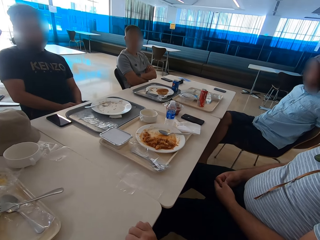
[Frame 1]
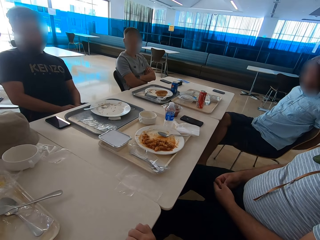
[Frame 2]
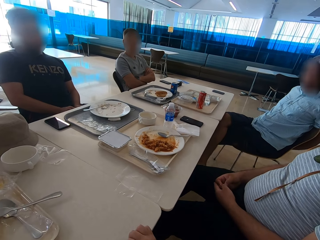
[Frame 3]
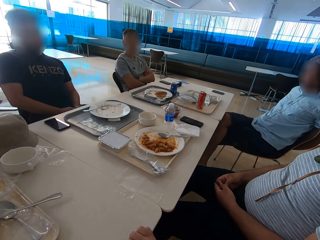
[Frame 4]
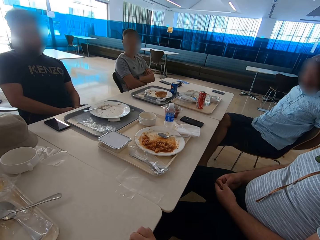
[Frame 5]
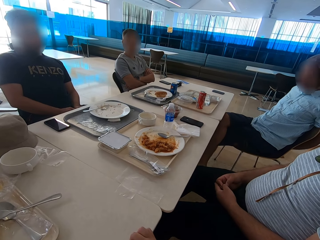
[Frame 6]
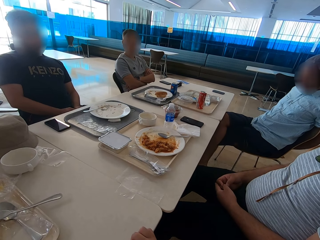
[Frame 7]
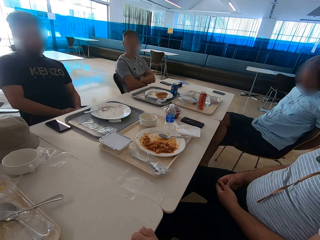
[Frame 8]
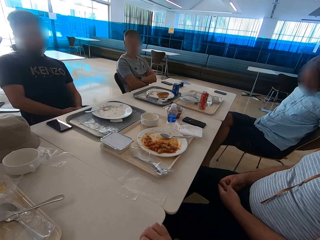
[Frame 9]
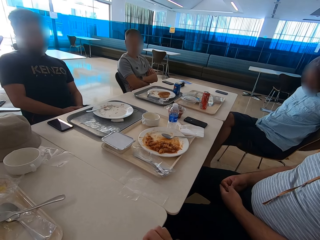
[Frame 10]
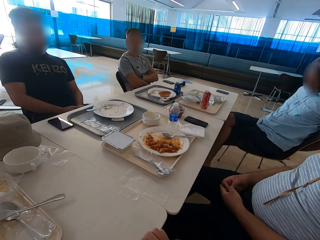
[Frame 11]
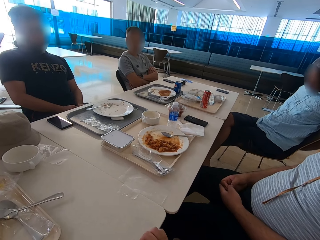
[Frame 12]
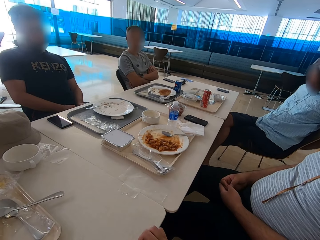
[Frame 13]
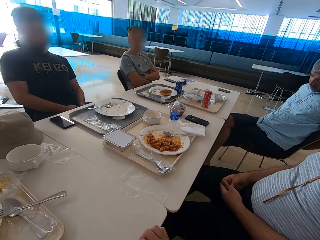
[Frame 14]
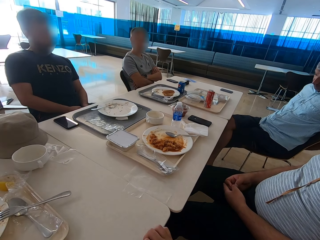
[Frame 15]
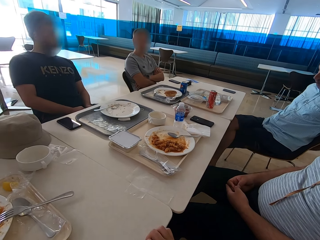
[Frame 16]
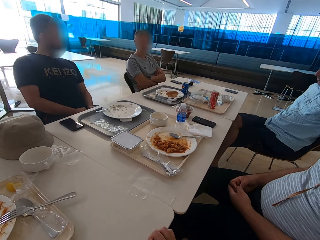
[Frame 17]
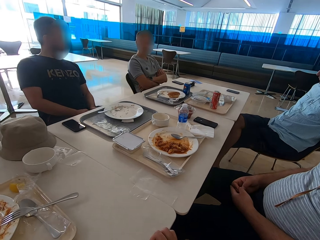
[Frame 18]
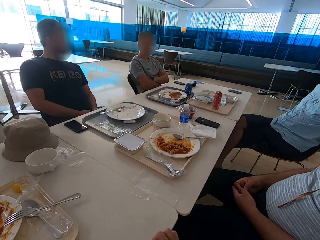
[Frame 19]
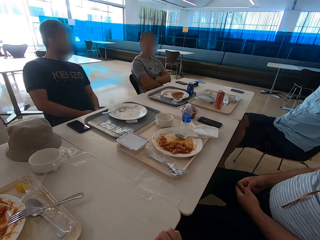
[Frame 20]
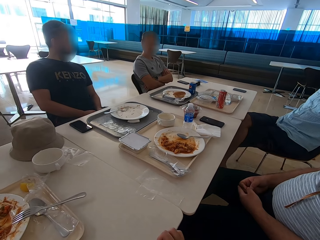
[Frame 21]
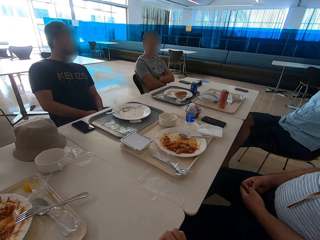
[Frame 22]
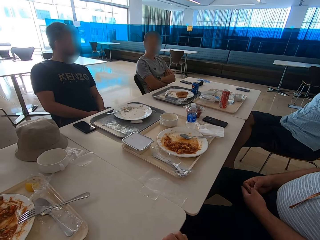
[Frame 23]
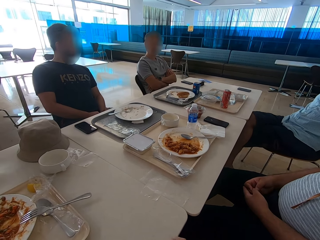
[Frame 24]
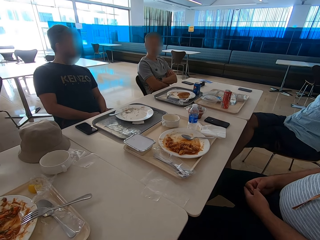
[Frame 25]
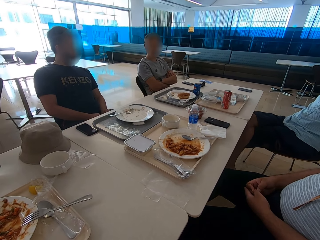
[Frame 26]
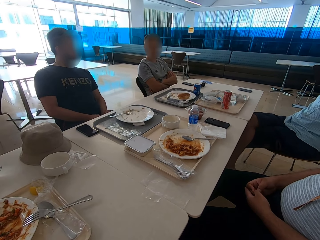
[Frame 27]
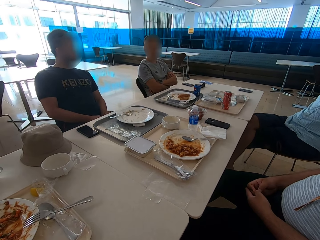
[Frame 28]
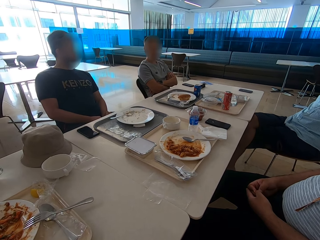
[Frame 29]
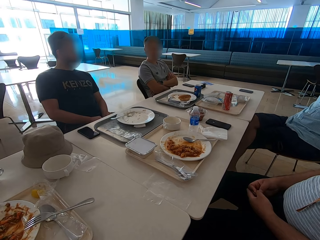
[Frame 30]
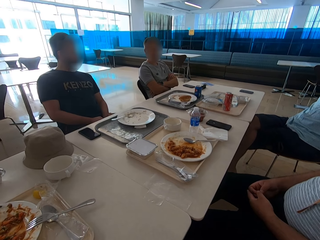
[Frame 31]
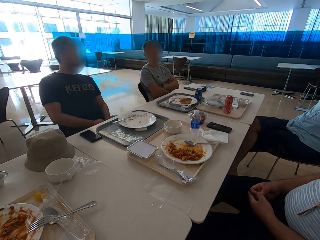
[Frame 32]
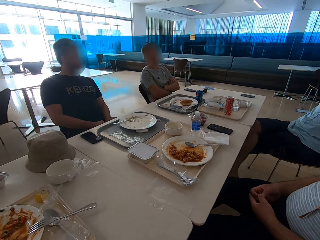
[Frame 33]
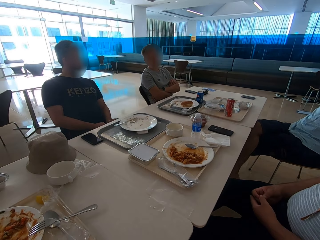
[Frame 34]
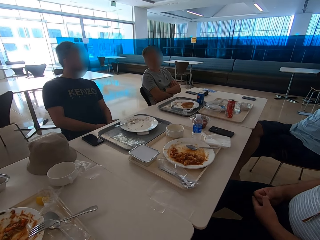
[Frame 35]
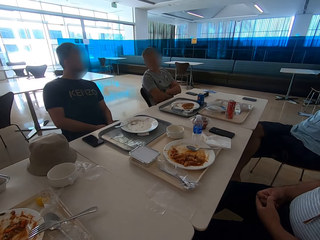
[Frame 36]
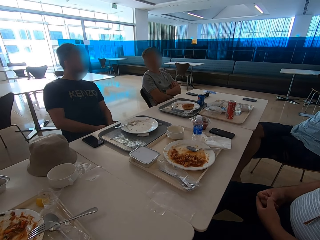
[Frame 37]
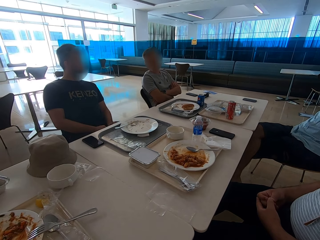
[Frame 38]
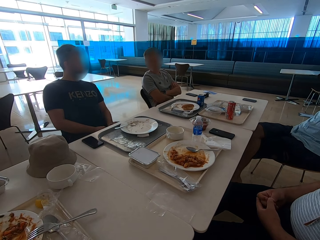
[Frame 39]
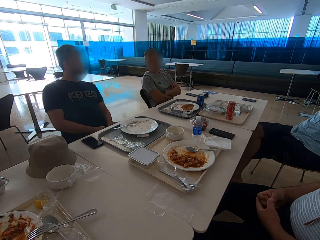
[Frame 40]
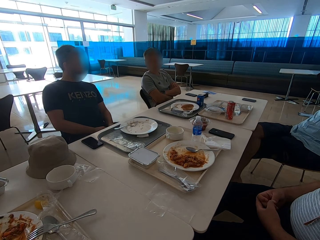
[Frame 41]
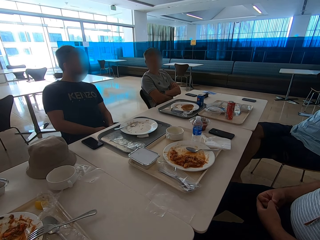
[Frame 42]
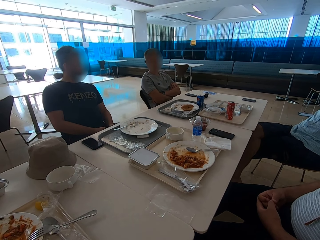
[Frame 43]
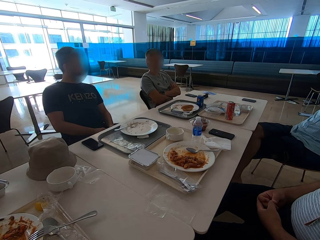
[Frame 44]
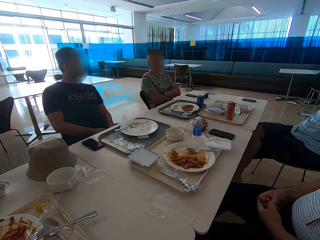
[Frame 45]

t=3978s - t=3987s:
The camera wearer looks around. A man moves a leg. The camera wearer looks around.

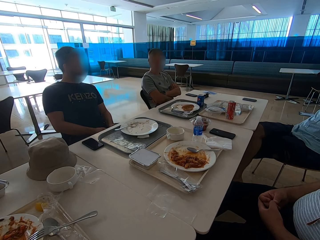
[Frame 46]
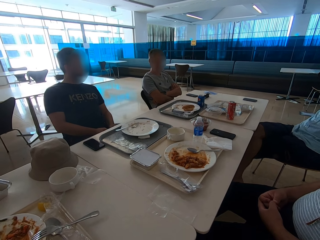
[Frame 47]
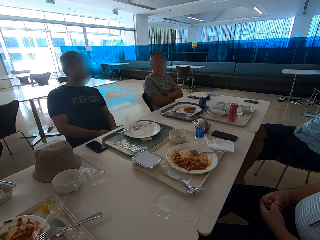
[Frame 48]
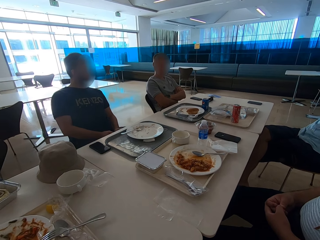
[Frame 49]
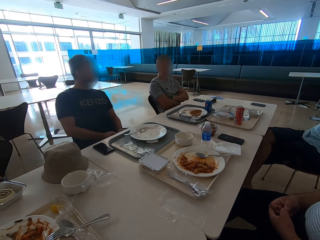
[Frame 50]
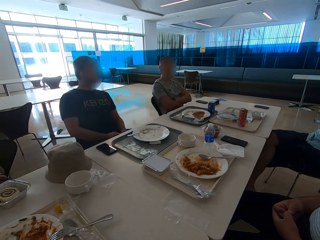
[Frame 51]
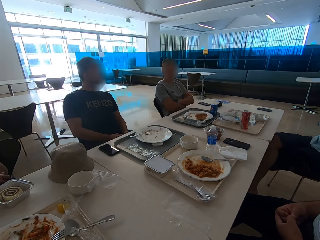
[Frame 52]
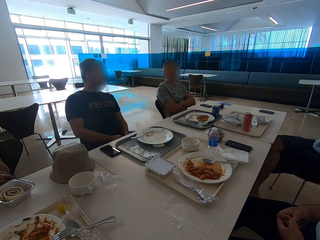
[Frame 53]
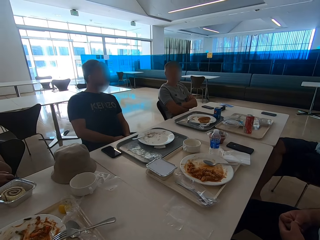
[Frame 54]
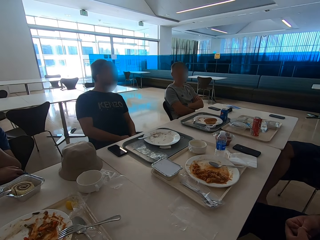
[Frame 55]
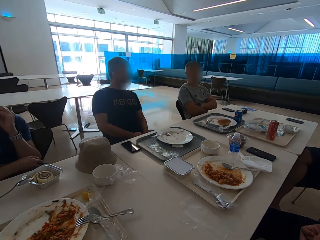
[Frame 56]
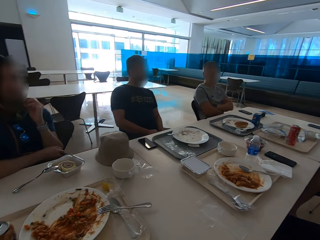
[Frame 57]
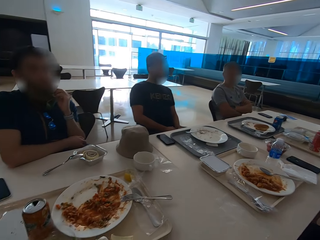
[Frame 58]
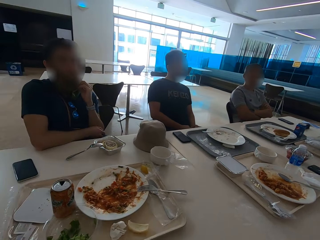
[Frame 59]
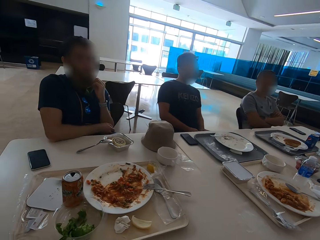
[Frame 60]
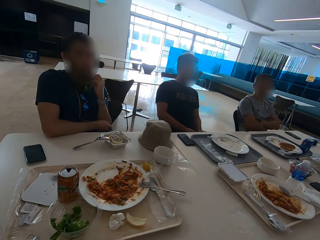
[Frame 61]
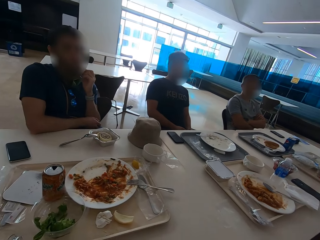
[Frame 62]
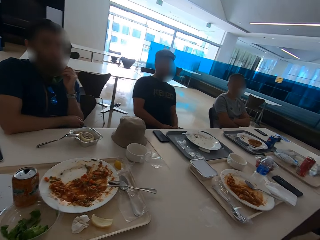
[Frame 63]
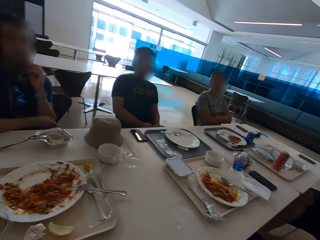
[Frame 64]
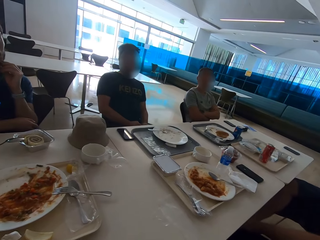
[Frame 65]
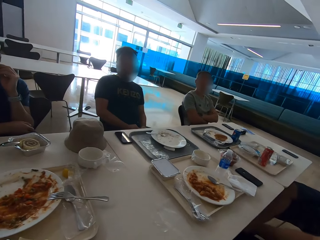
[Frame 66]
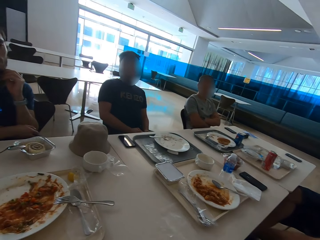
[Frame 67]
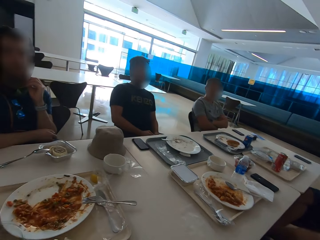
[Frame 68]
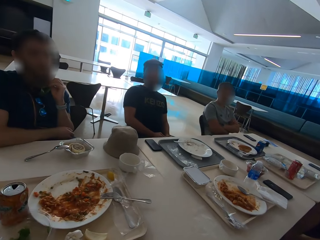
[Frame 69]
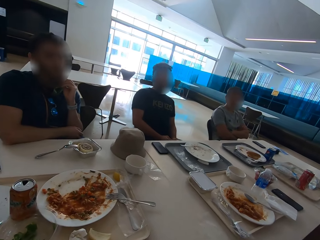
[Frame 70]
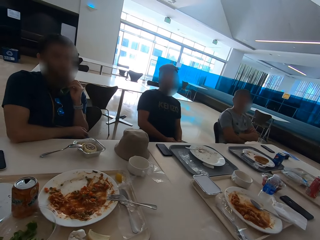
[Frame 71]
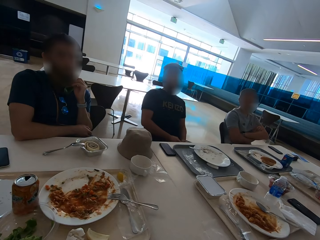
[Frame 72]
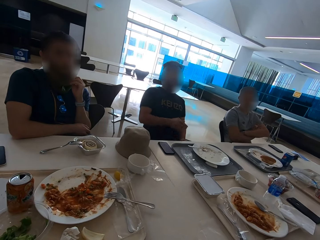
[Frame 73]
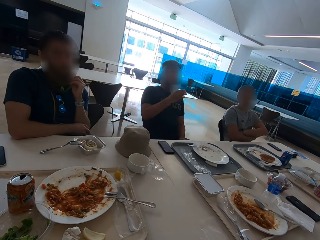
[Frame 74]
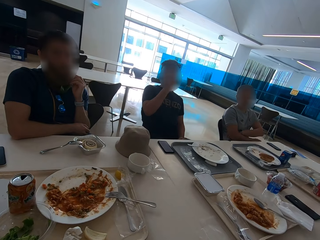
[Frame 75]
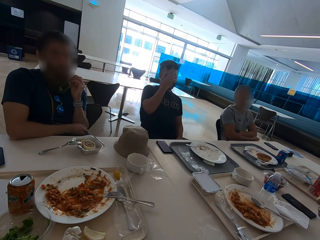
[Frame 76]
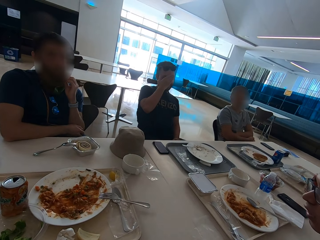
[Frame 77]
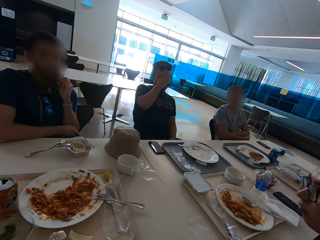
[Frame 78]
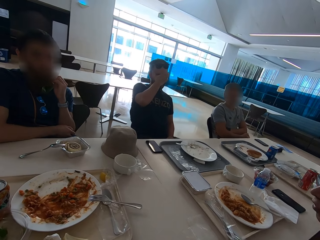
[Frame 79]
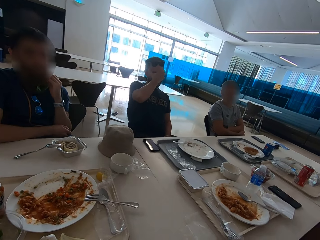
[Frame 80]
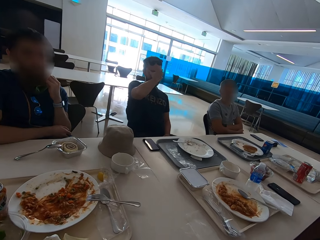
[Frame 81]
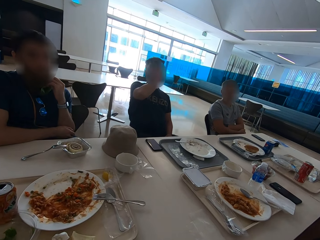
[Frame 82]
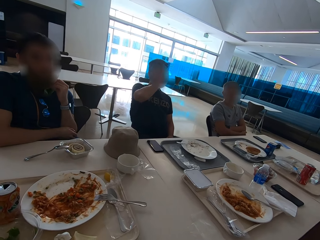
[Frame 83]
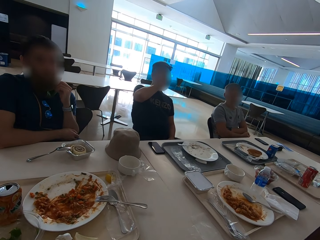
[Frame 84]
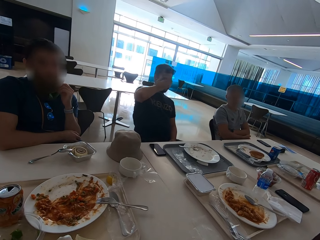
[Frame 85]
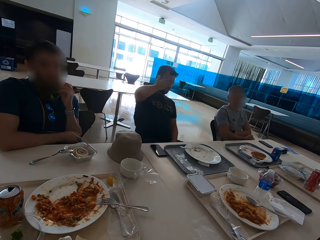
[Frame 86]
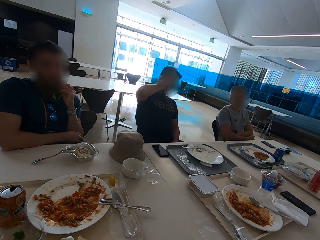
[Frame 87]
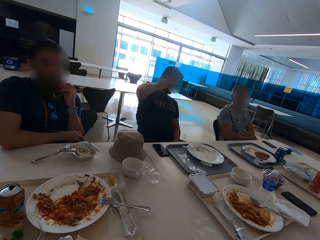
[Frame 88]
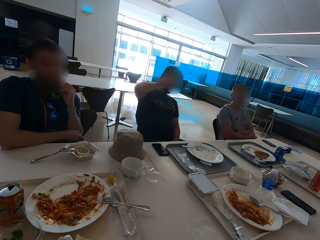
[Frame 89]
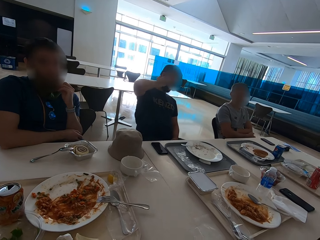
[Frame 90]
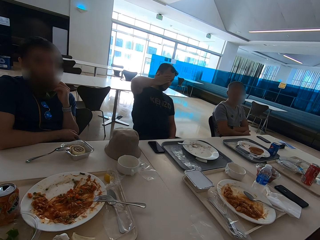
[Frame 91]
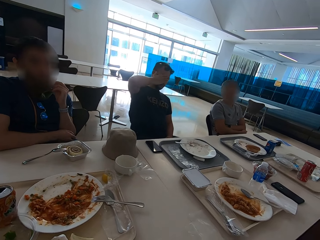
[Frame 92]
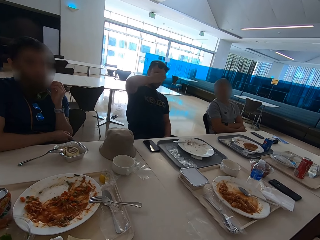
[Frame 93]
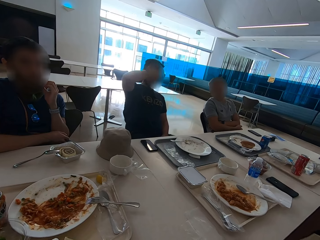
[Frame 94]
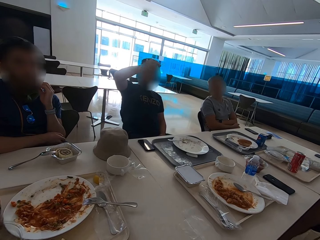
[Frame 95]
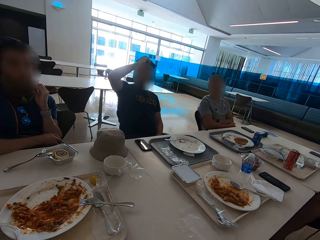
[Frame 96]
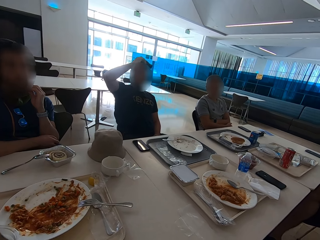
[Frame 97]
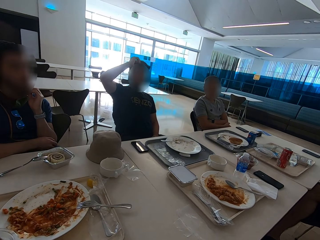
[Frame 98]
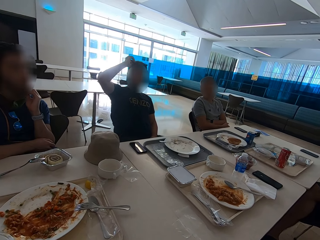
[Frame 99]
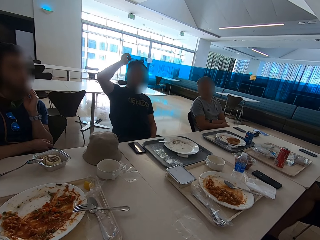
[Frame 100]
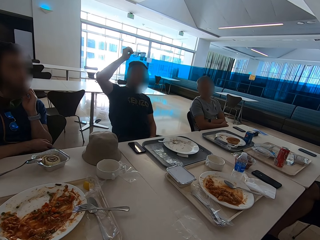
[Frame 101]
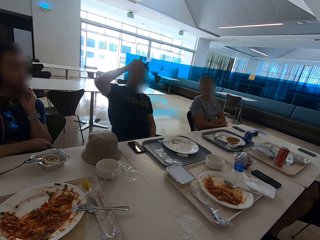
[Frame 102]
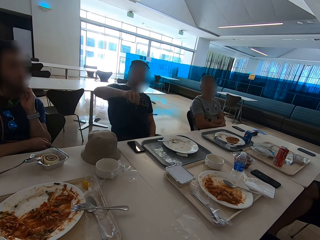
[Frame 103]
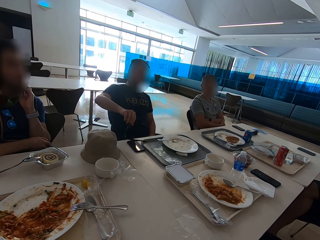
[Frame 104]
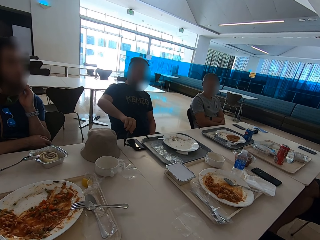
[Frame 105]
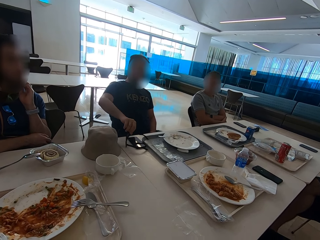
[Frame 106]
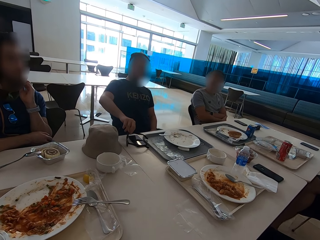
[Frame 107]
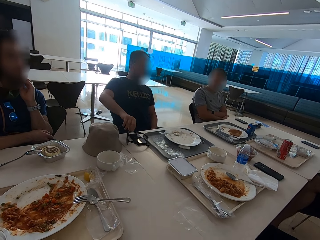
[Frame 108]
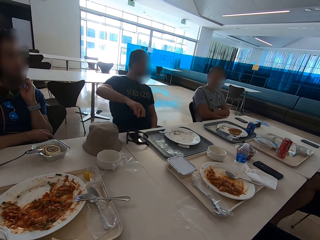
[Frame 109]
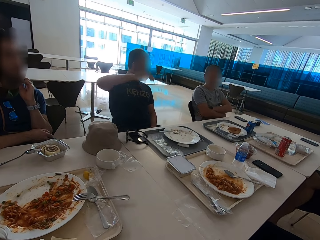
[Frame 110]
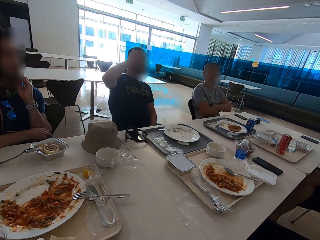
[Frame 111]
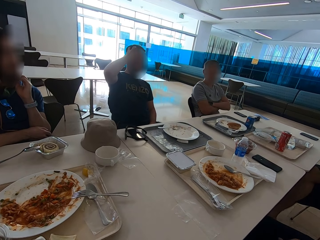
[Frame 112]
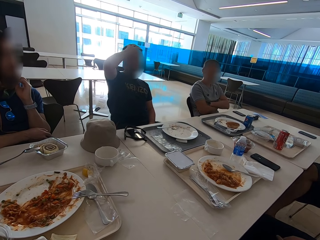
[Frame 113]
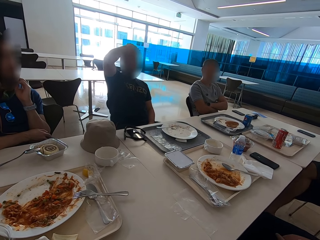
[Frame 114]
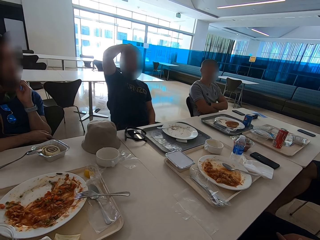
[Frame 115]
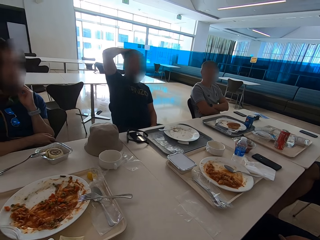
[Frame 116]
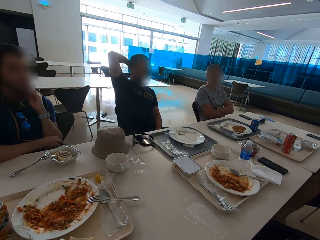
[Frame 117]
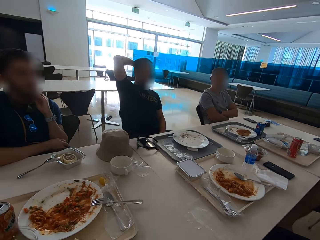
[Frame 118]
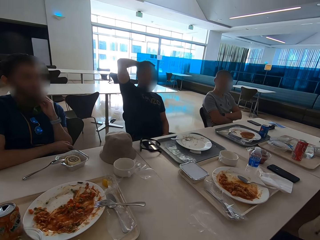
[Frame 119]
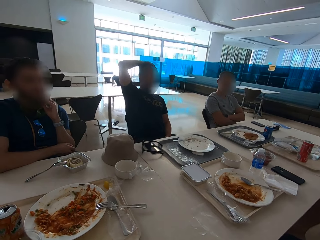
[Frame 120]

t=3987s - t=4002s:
A man scratches his beard. Another man sits close to a third man. The third man sits close to the camera wearer. A fourth man moves a hand. A fifth man lifts a hand, touches his face, and wipes the face. The fourth man scratches a hand. Another man scratches his left elbow. The second man sits close to the third man again. The third man sits close to the camera wearer again. The fifth man removes the glasses from his head and puts the glasses on the table. The fifth man scratches his head. The fourth man crosses hands.
